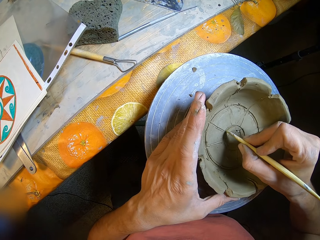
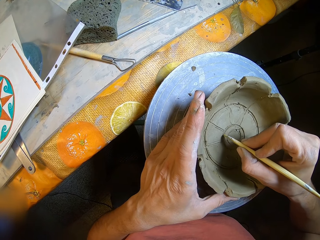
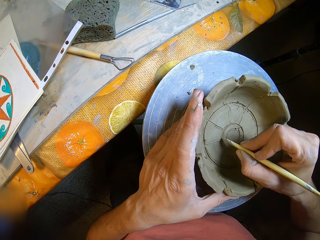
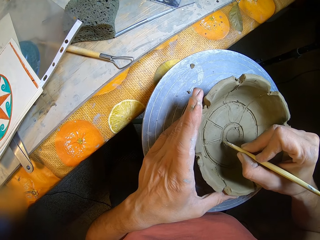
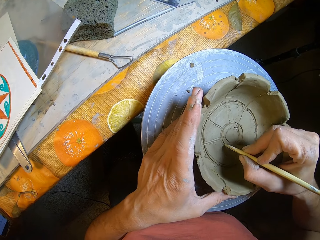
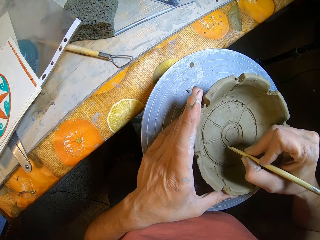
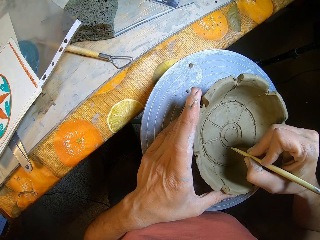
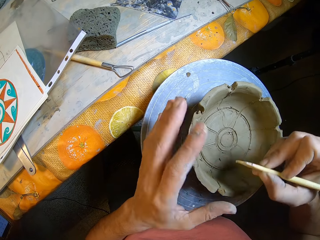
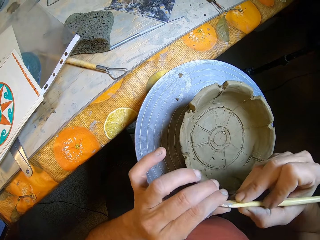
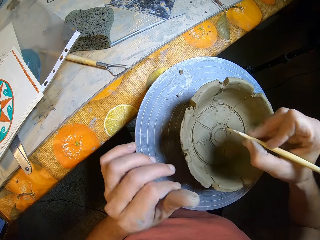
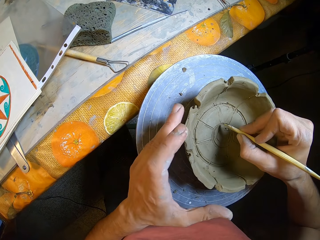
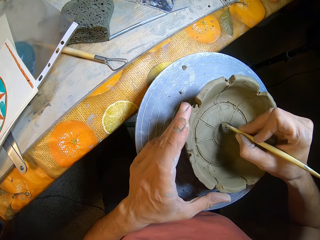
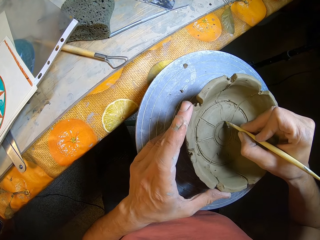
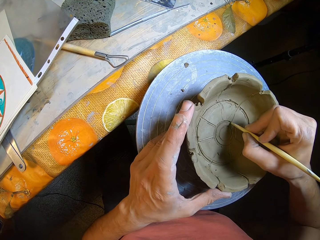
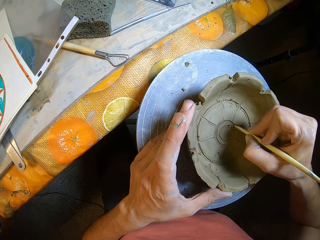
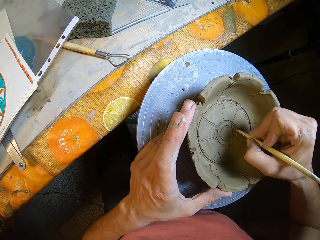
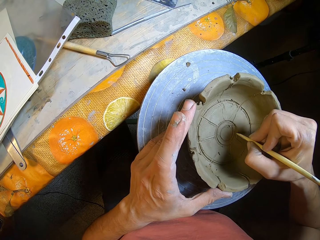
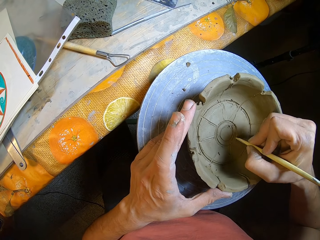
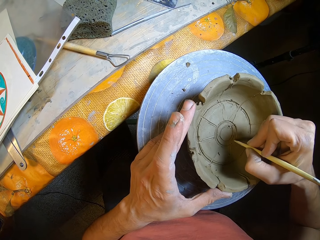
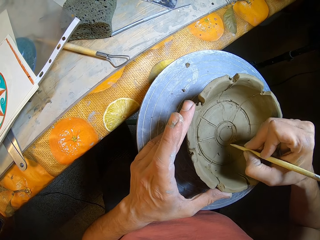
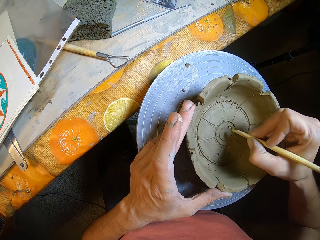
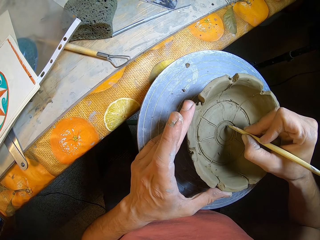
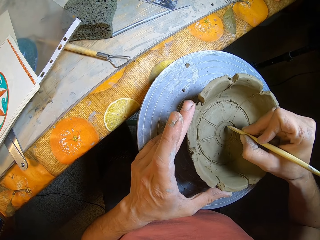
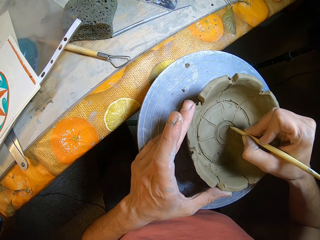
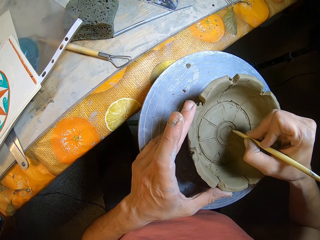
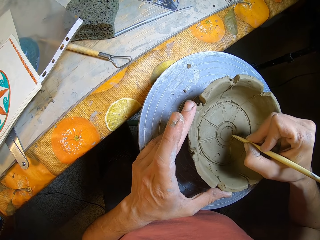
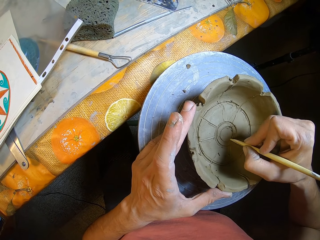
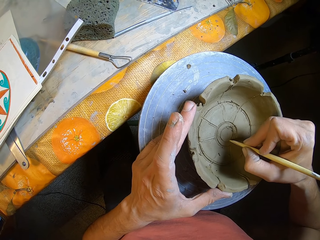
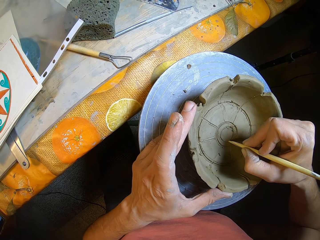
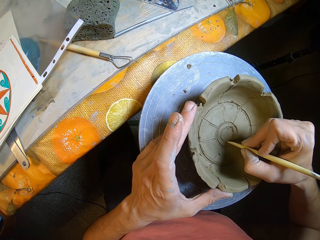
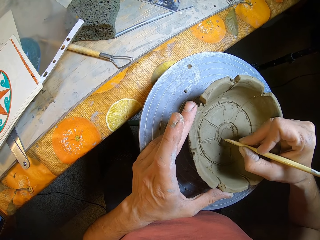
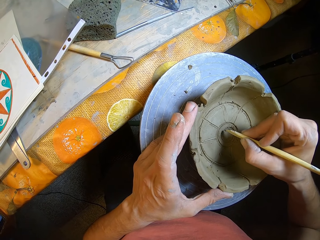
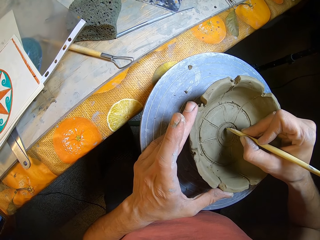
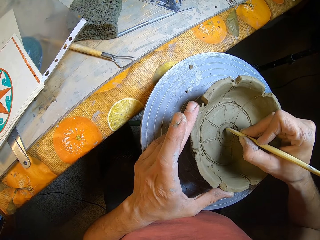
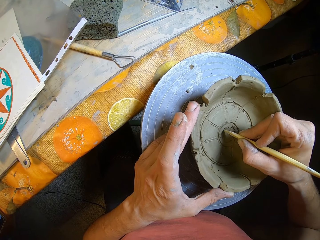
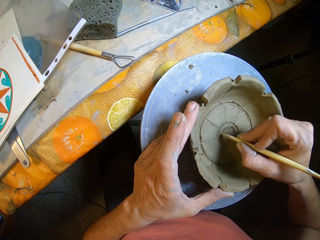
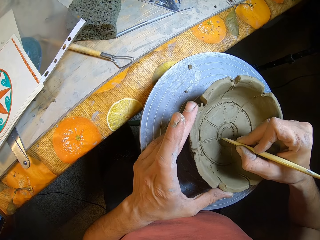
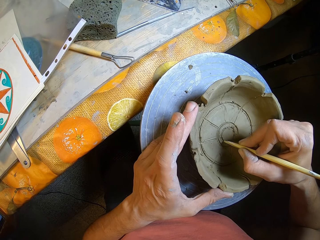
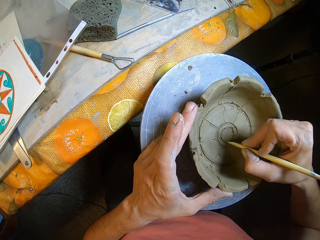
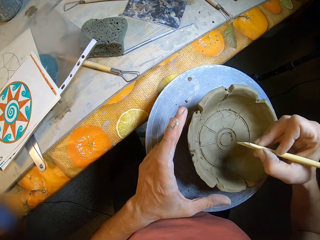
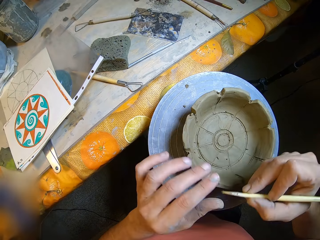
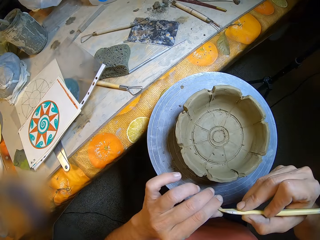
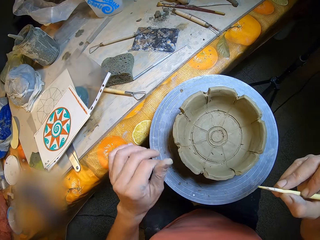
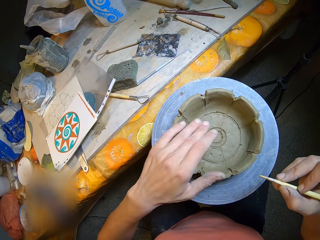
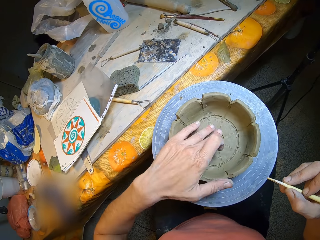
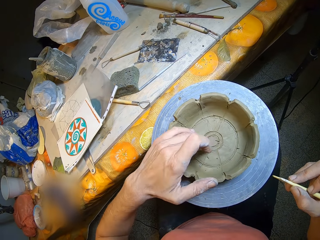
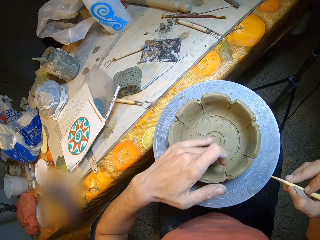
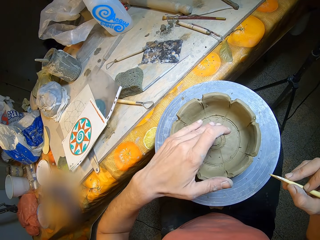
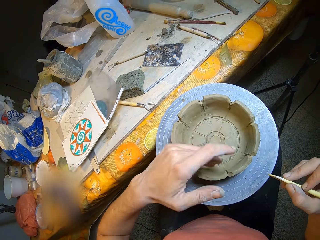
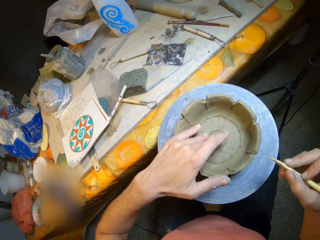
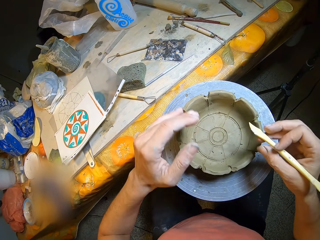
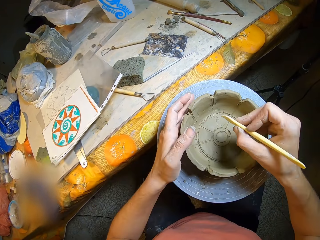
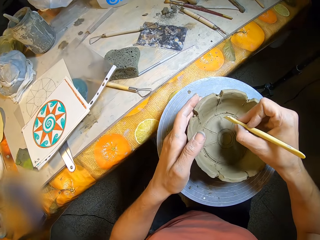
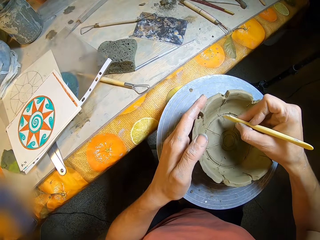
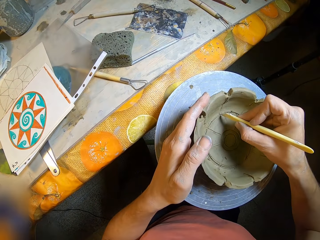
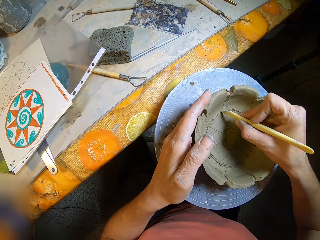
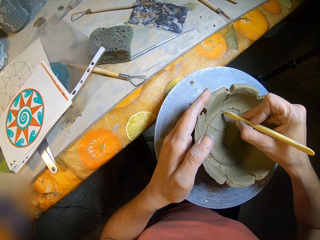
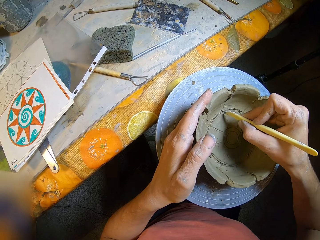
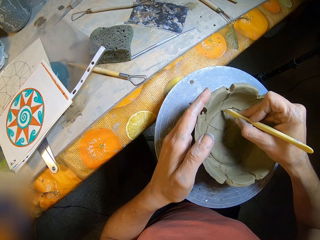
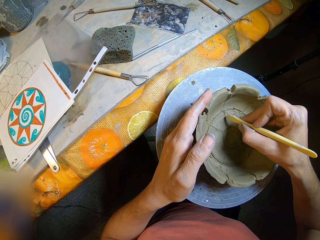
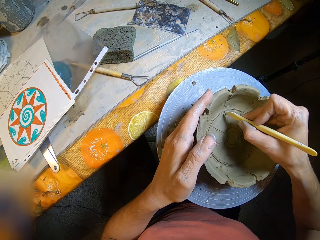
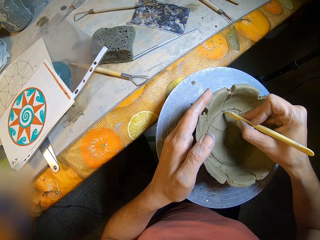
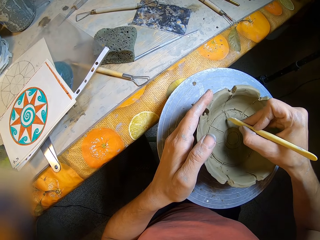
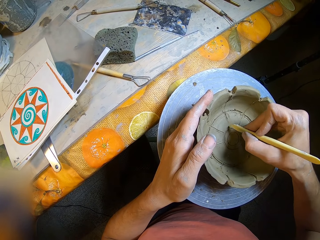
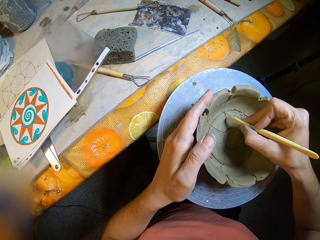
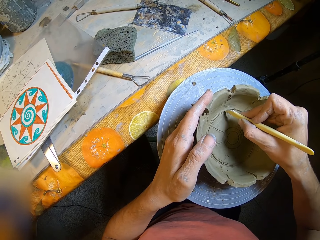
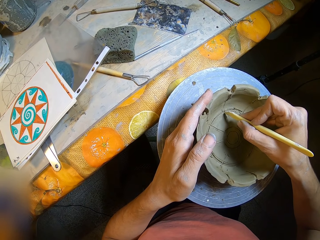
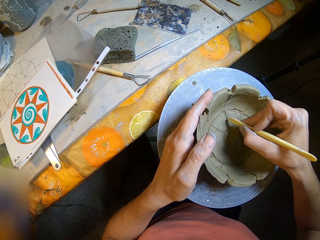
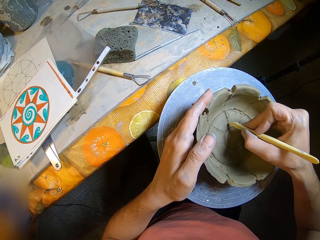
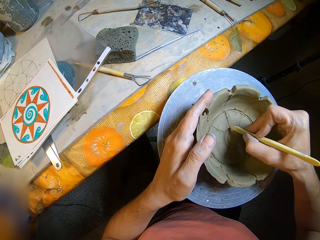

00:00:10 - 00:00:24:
The camera wearer wipes the wooden modelling tool in her right hand with her left hand. She holds the pottery piece on the potter's wheel with her left hand. She carves a design on the pottery piece with the wooden modelling tool in her right hand. She wipes the wooden modelling tool in her right hand with her left hand. She wipes the pottery piece on the potter's wheel with her left hand. She holds the pottery piece on the potter's wheel with her left hand. She carves a design on the pottery piece with the wooden modelling tool in her right hand.

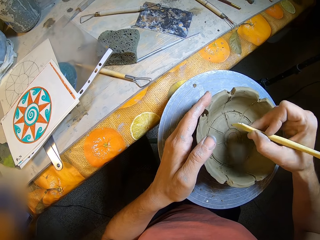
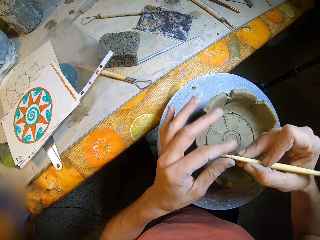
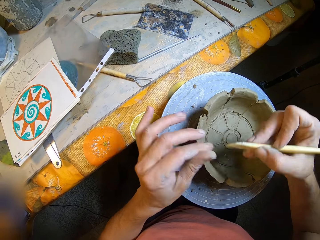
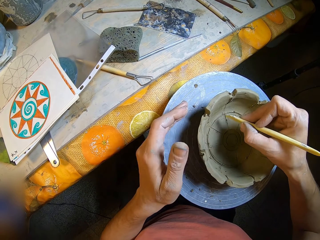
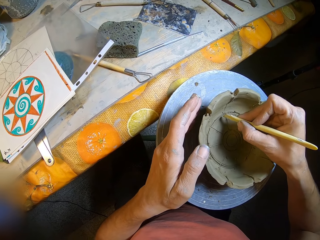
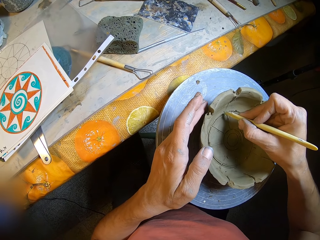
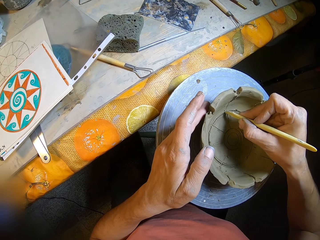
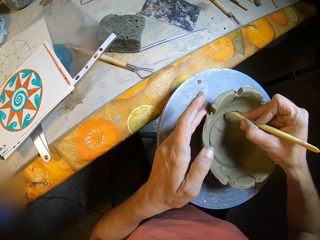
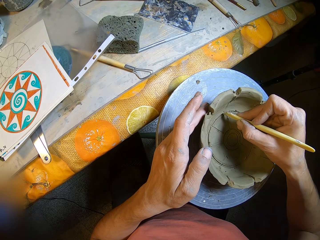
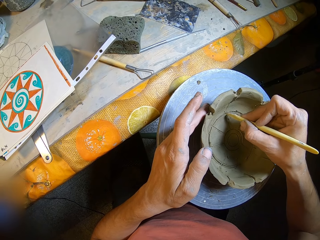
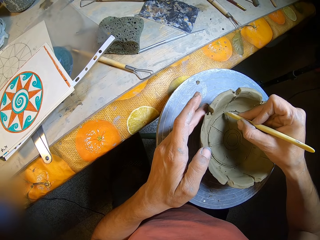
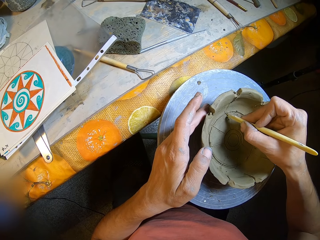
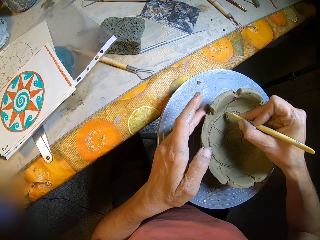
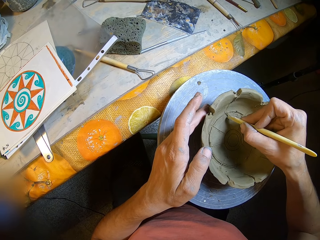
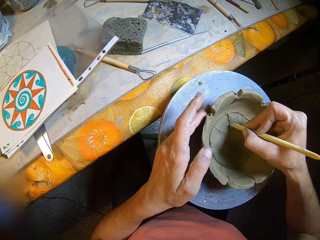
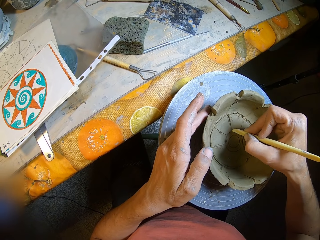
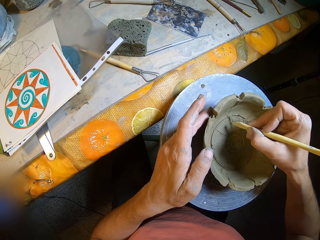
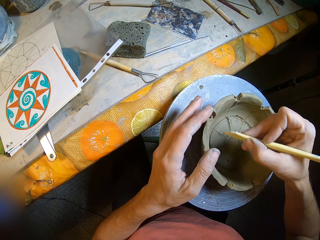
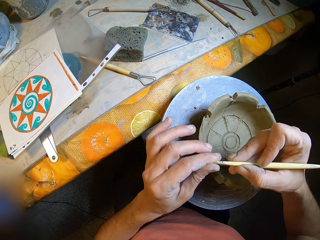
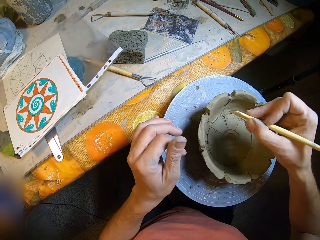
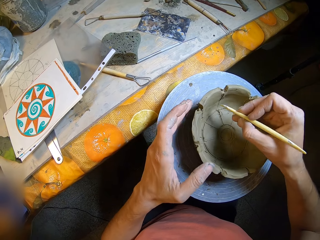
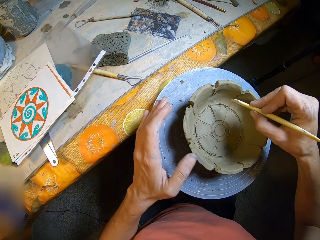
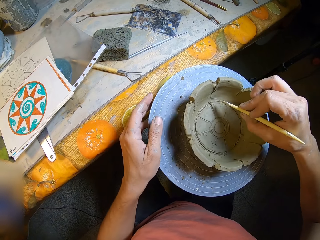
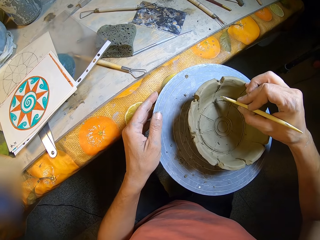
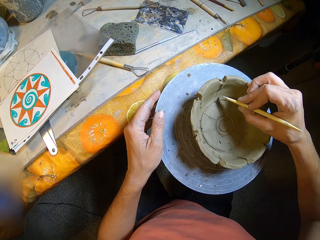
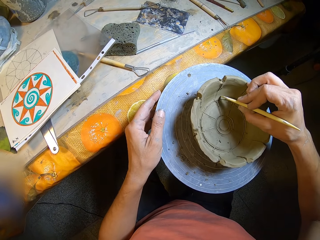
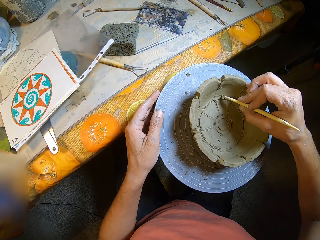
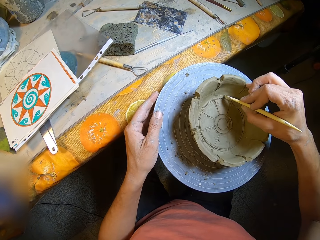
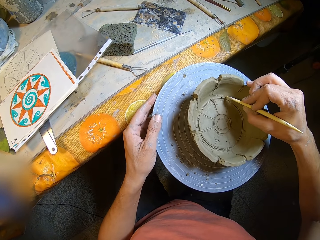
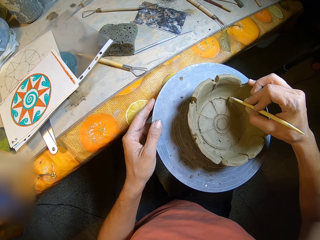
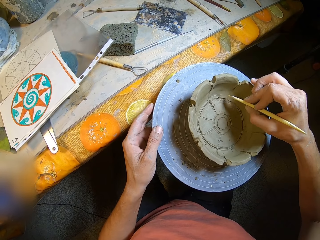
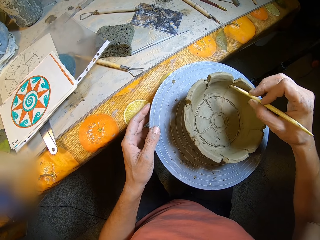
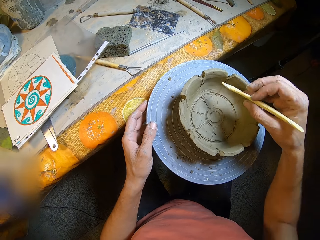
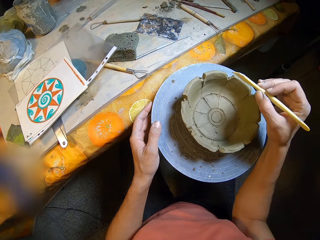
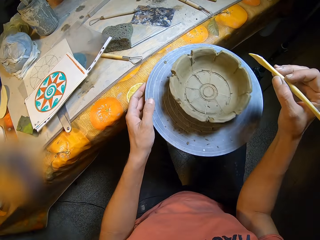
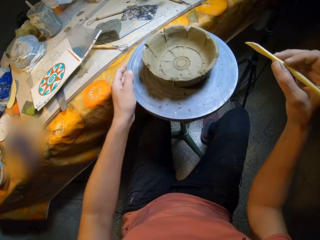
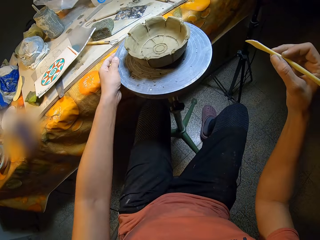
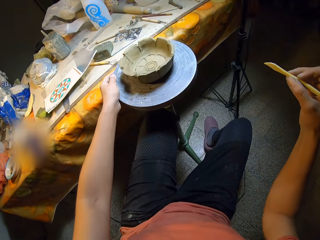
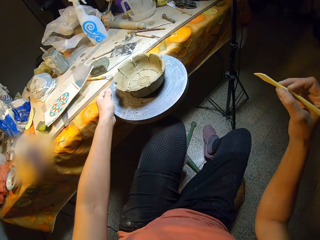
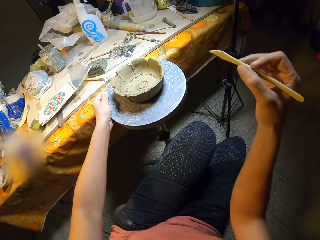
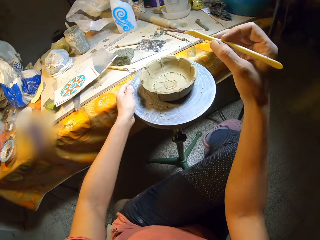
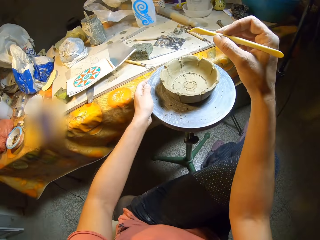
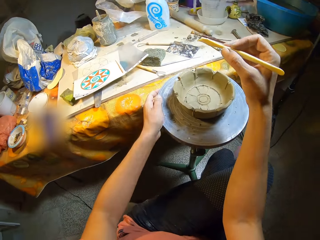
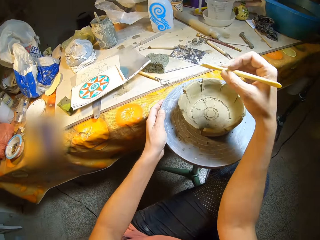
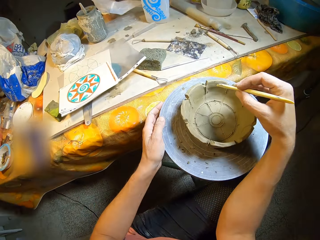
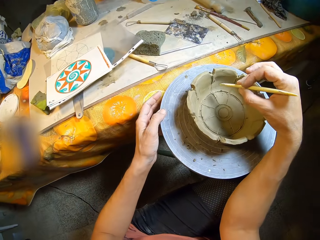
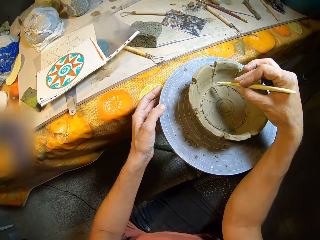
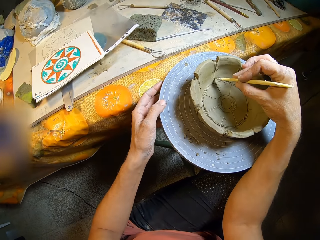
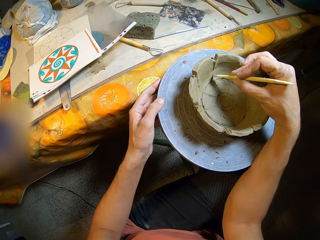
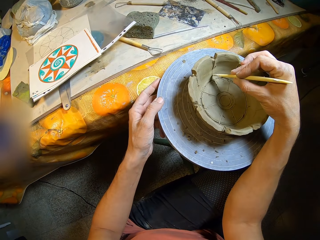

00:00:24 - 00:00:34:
The camera wearer wipes the wooden modelling tool in her right hand with her left hand. She holds the pottery piece on the potter's wheel with her left hand. She carves a design on the pottery piece with the wooden modelling tool in her right hand. She wipes the wooden modelling tool in her right hand with her left hand. She holds the potter's wheel with her left hand. She carves a design on the pottery piece with the wooden modelling tool in her right hand. She spins the potter's wheel with her left hand. She crosses her left leg over her right leg. She carves a design on the pottery piece with the wooden modelling tool in her right hand.
